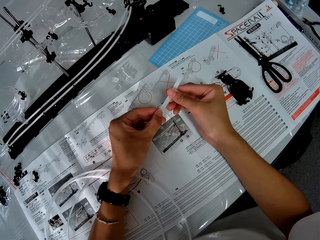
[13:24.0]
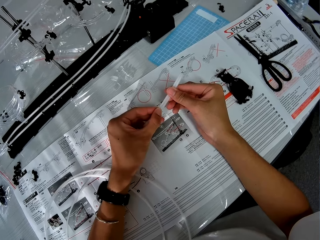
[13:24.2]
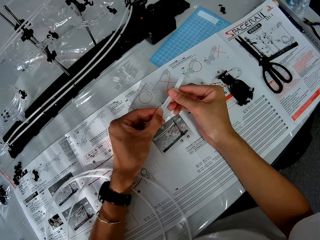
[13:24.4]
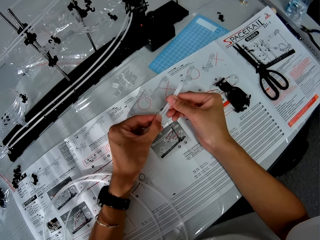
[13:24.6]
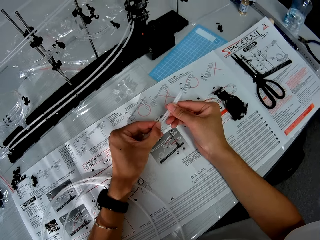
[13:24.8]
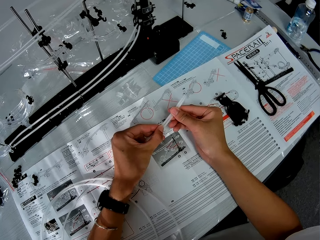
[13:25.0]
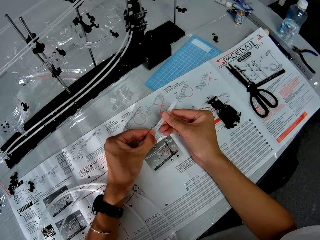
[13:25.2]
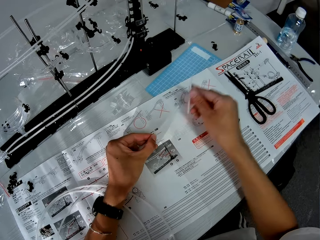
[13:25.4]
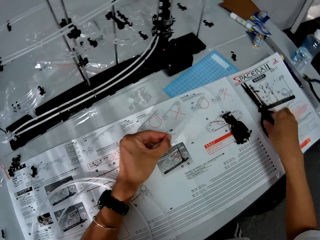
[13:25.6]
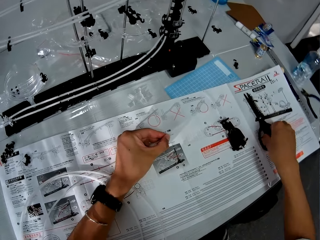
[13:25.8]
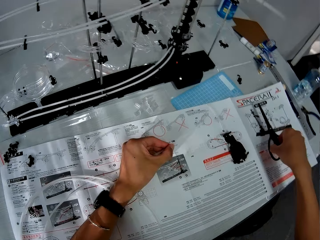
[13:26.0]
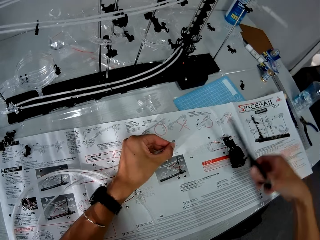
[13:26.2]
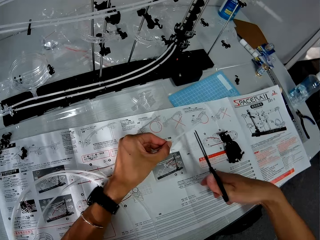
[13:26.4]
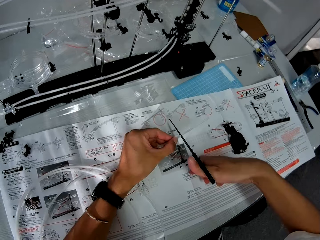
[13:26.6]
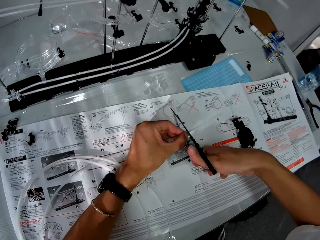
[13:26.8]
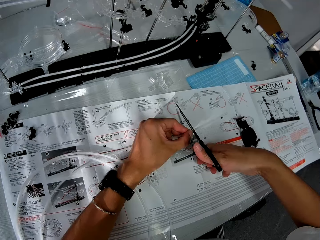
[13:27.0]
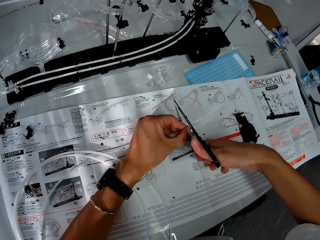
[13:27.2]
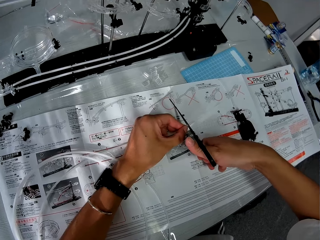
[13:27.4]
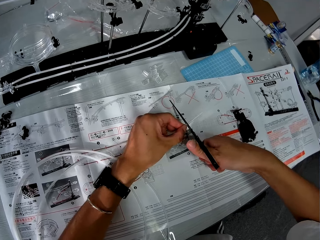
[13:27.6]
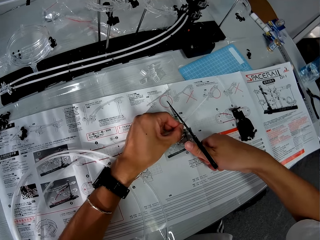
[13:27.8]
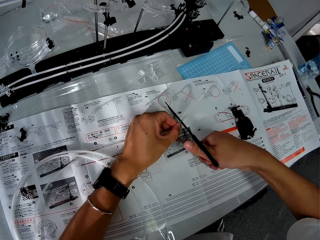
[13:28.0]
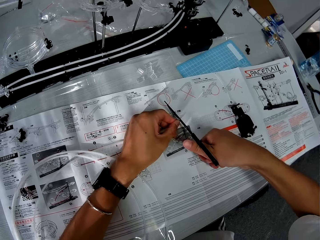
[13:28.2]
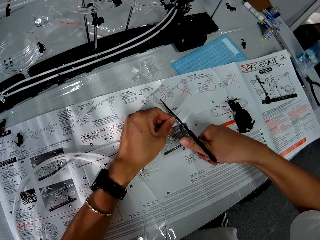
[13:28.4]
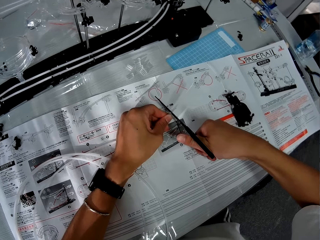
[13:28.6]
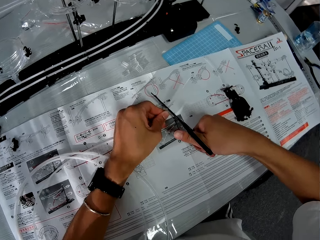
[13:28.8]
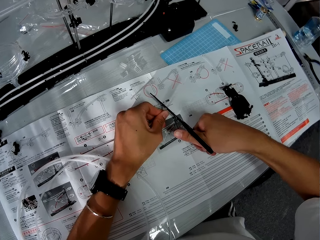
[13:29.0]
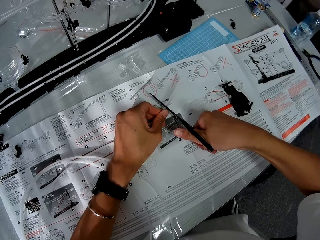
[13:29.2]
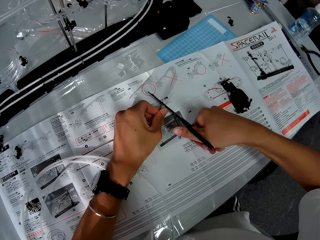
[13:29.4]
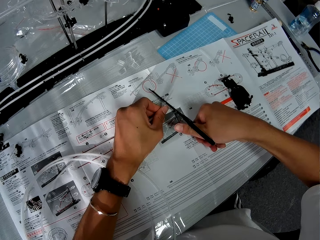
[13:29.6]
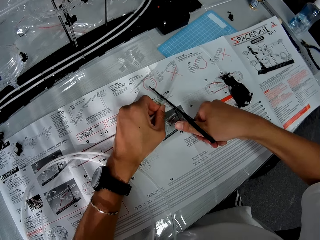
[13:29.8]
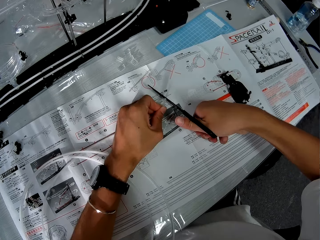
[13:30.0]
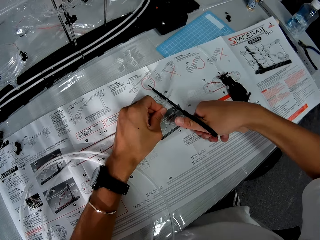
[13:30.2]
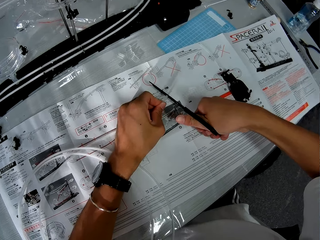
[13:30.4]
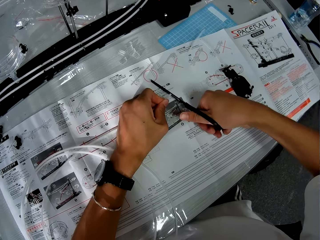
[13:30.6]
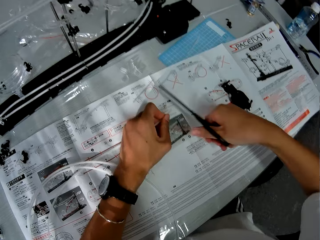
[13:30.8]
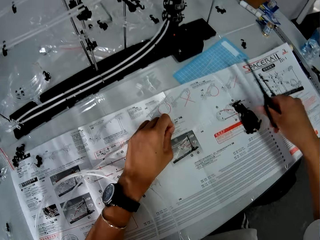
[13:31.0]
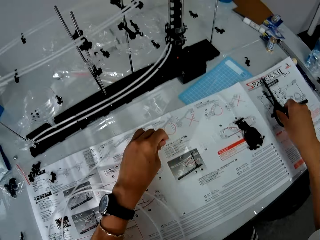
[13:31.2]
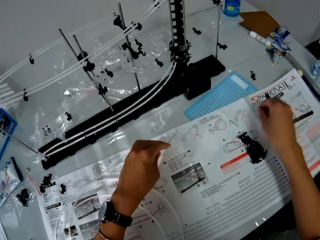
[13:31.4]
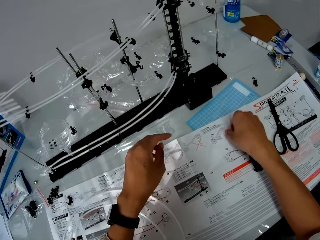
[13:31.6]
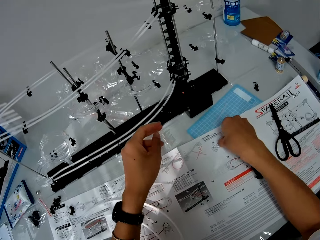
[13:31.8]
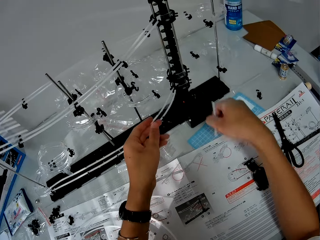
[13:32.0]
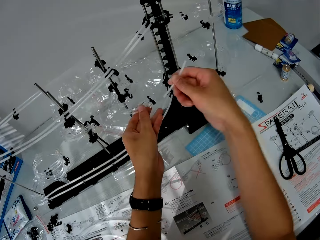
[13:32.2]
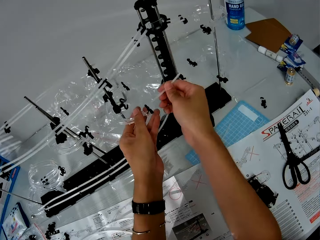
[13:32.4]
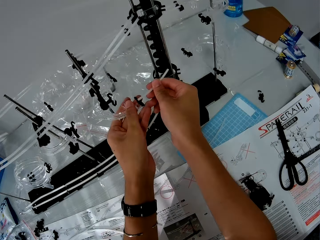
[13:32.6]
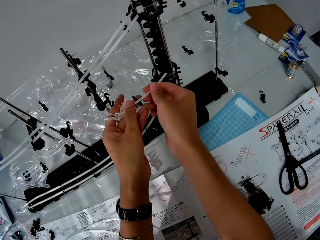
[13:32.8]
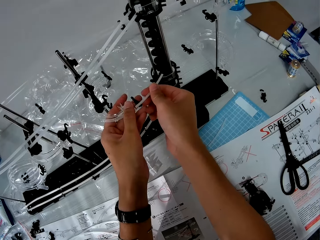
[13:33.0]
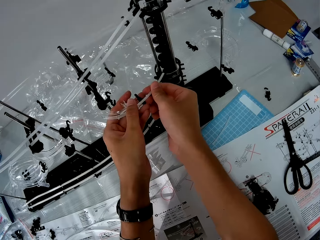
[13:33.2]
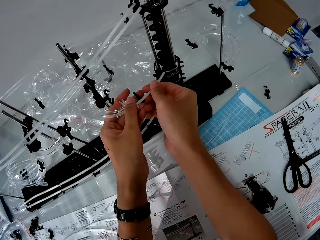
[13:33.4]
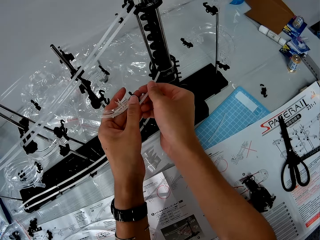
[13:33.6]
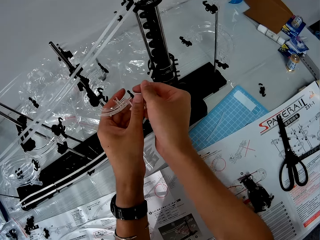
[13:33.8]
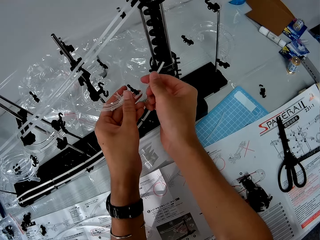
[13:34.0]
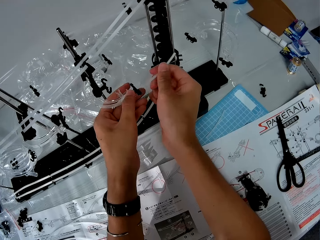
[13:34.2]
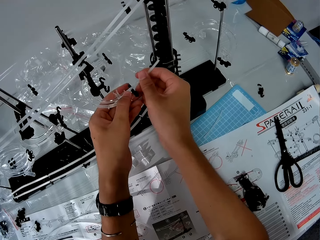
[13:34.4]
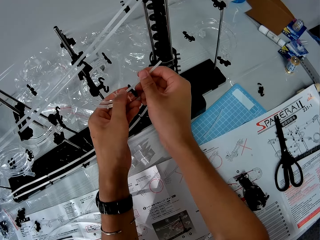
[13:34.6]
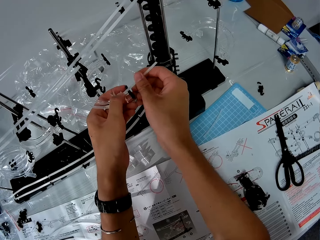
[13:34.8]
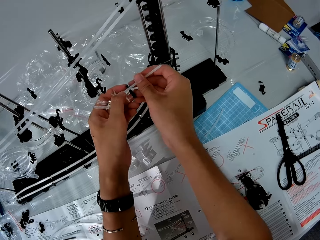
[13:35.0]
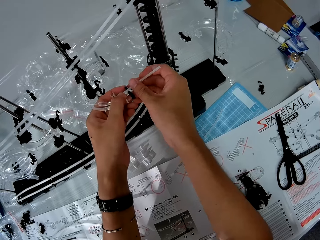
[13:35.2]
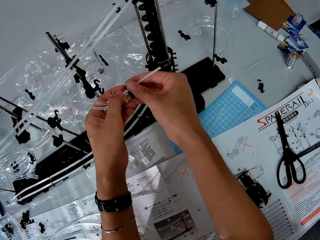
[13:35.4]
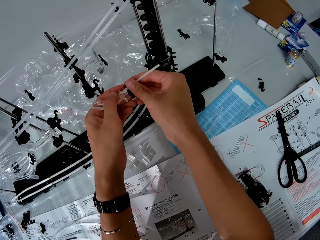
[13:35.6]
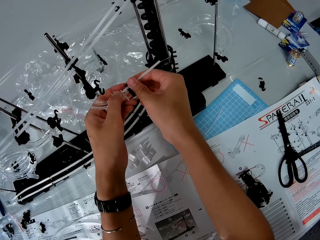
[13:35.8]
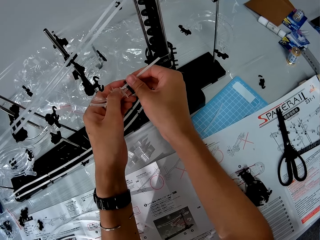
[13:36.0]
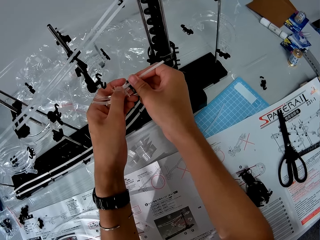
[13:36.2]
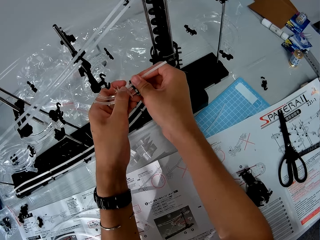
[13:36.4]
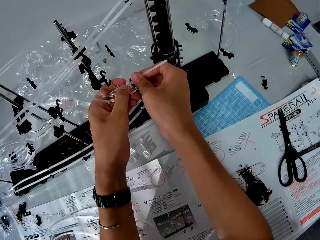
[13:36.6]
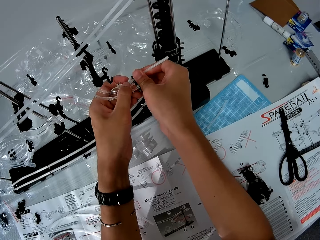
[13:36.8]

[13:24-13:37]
The camera wearer drops the piece of the rollercoaster on the manual. They pick up the pair of scissors from the manual. They cut the rollercoaster with the pair of scissors. They drop the pair of scissors on the manual. They pick up a piece of the rollercoaster from the manual and join the piece of the rollercoaster to a space rail.

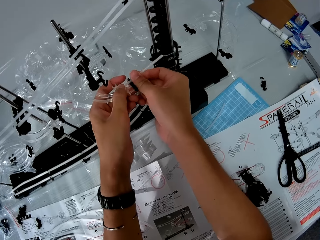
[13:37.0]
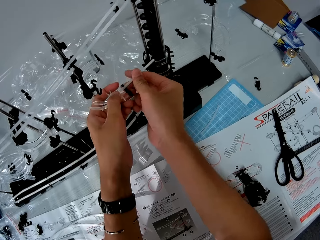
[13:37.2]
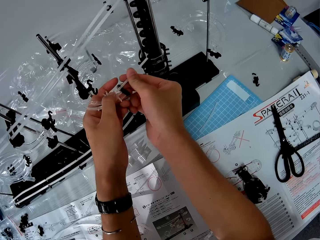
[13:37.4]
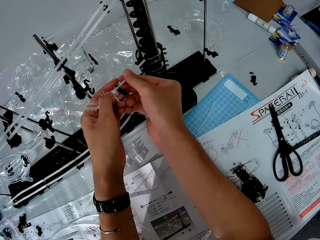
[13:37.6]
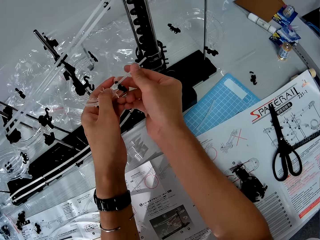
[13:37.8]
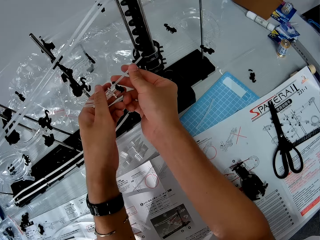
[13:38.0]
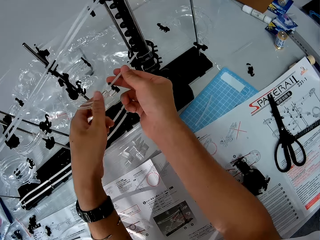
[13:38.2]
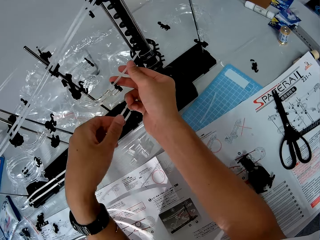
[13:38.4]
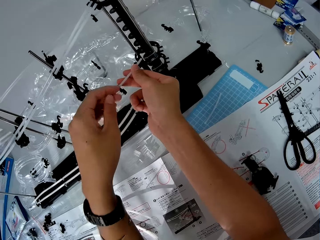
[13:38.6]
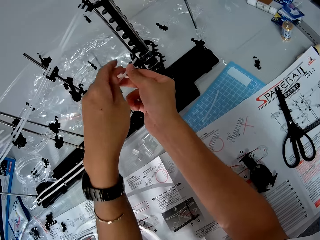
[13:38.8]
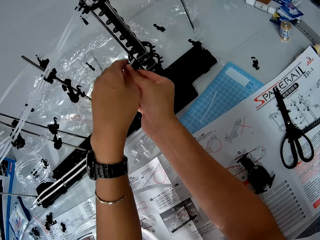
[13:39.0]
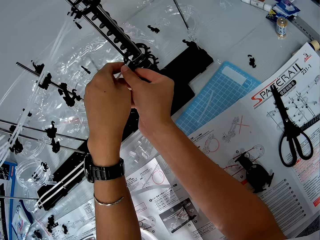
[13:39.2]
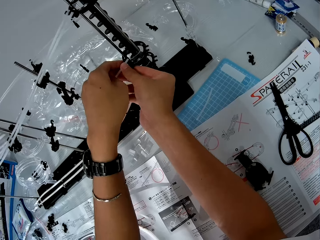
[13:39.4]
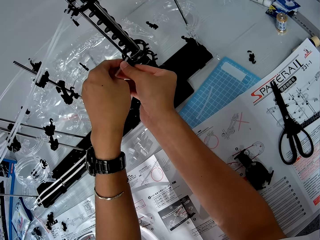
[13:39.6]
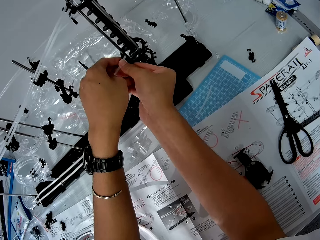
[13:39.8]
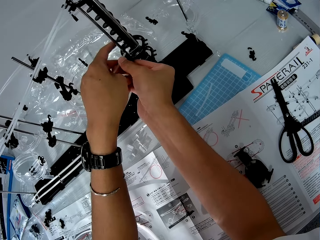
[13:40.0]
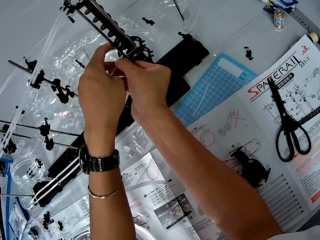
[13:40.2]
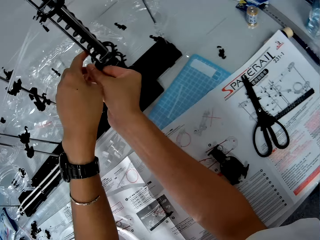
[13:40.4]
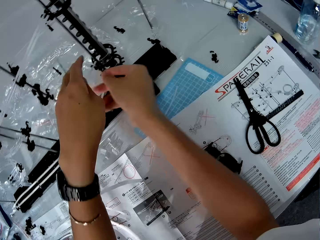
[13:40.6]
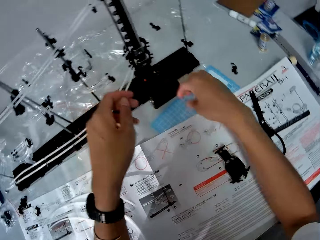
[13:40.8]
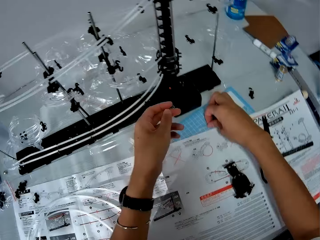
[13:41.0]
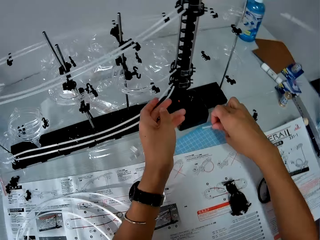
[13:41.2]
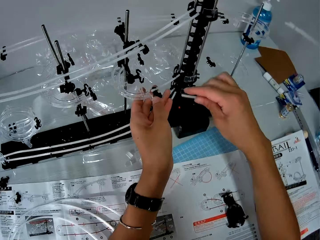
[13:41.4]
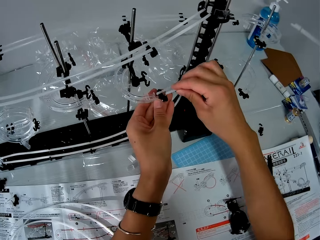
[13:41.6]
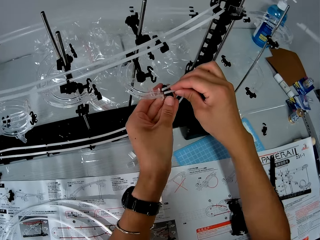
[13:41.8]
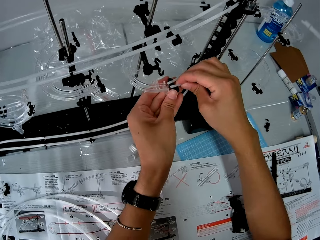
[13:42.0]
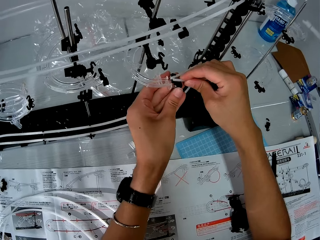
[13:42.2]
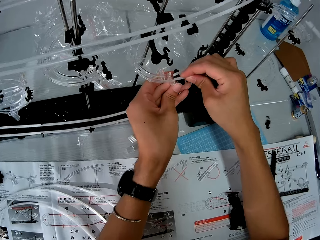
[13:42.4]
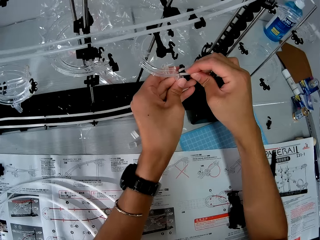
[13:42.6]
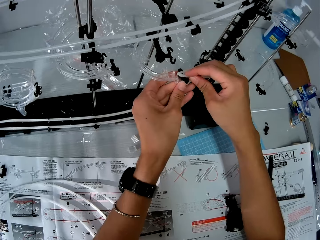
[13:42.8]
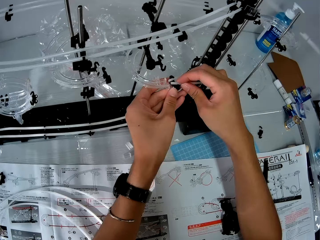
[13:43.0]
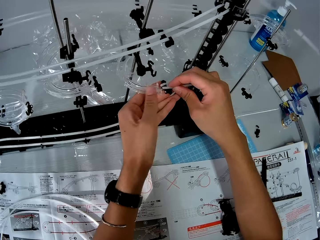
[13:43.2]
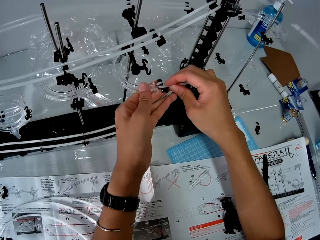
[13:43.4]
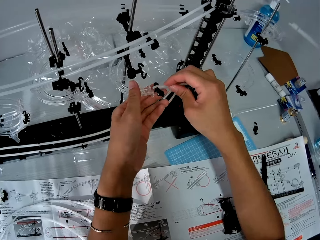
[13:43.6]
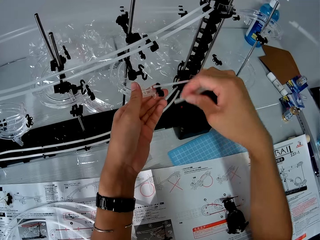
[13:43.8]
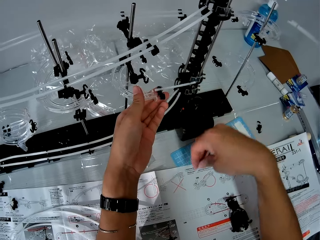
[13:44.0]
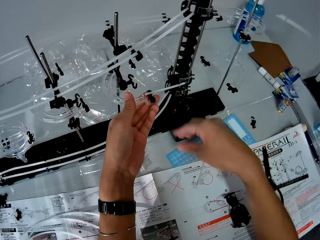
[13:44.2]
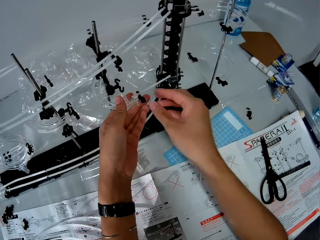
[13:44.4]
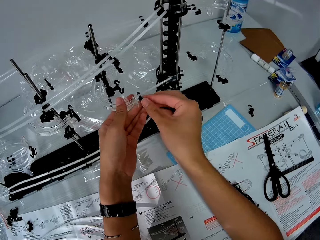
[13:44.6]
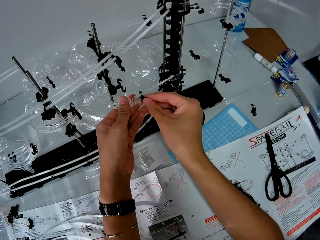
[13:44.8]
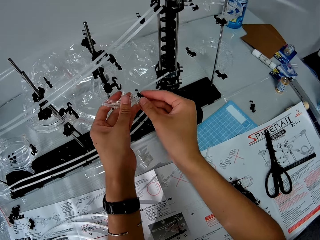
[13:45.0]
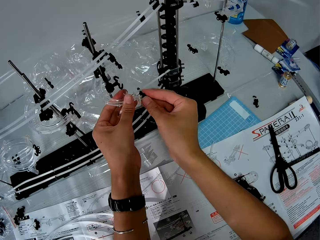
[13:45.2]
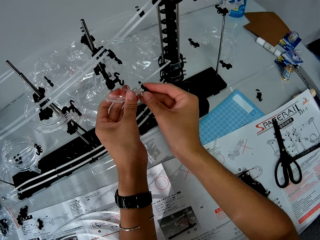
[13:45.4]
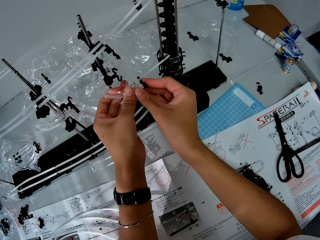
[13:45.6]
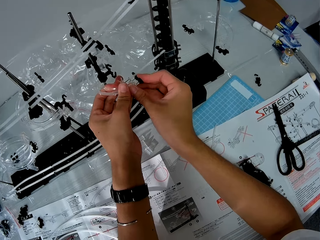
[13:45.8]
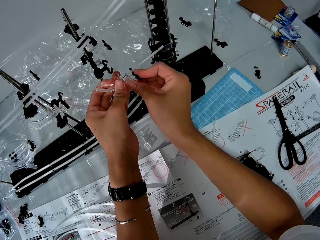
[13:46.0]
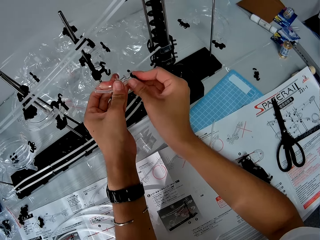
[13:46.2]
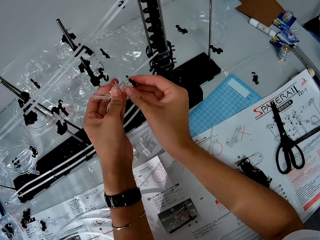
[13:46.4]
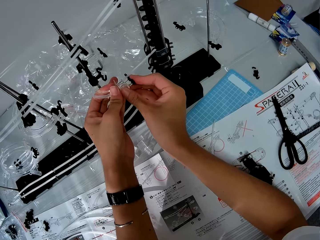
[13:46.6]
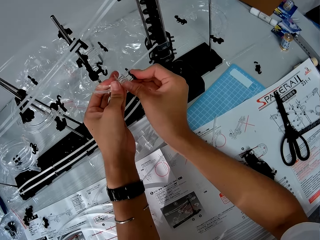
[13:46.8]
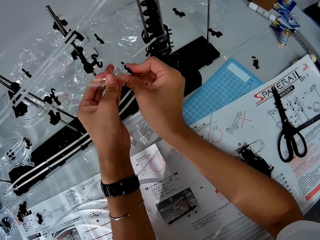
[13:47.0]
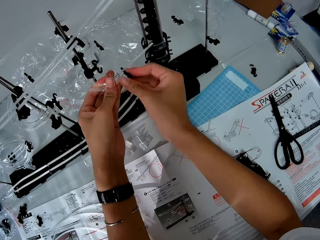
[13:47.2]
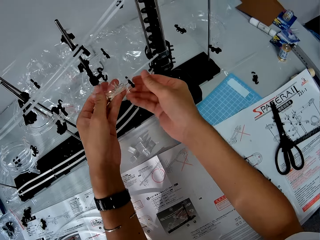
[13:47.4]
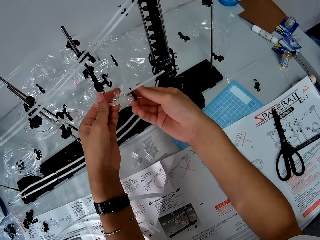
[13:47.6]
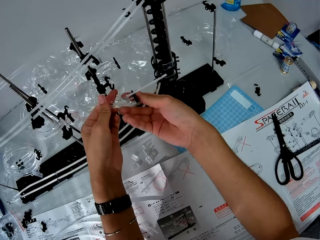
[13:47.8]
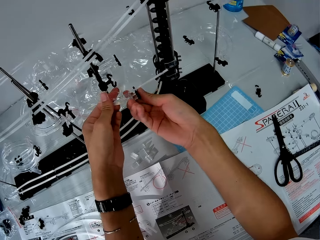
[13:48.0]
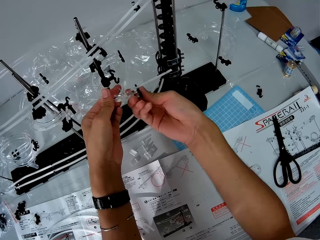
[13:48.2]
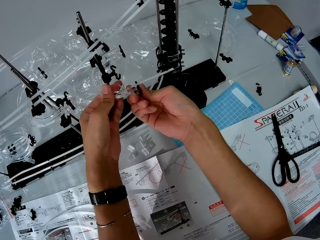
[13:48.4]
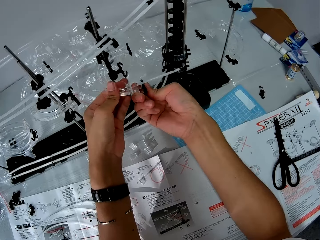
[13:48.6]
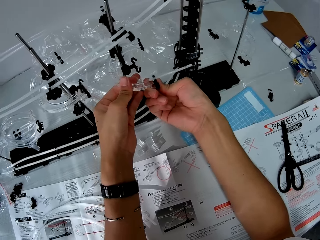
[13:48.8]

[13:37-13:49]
The camera wearer picks up a piece of the rollercoaster from the manual. They join the piece of the rollercoaster to a space rail. They drop the piece of the rollercoaster on the manual. They adjust a clip on the space rail.
